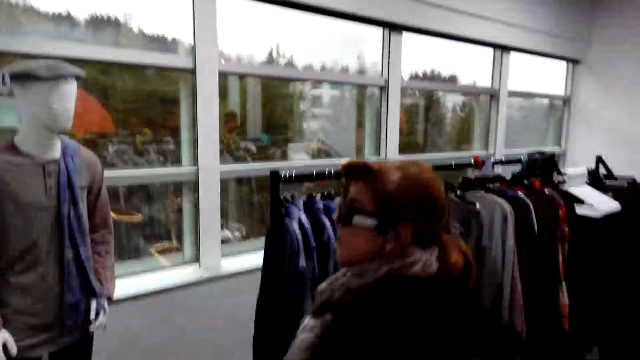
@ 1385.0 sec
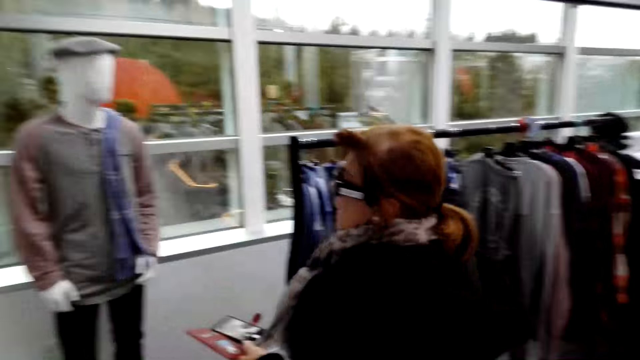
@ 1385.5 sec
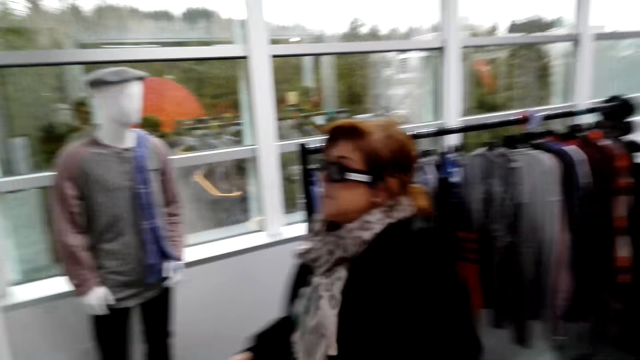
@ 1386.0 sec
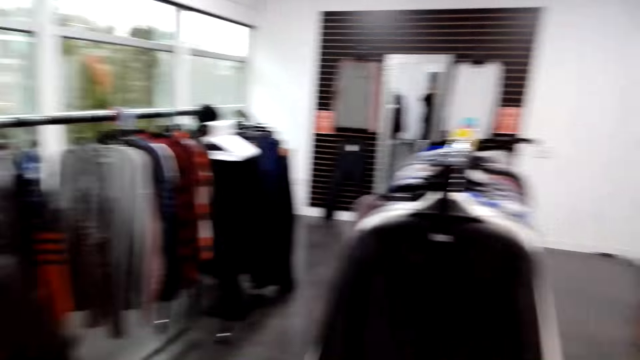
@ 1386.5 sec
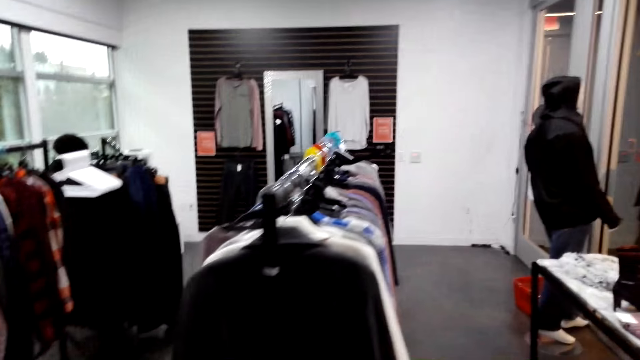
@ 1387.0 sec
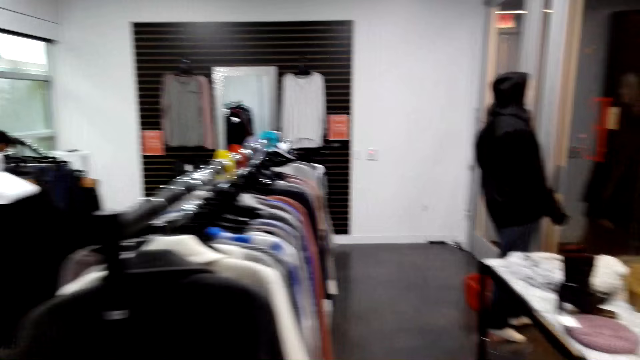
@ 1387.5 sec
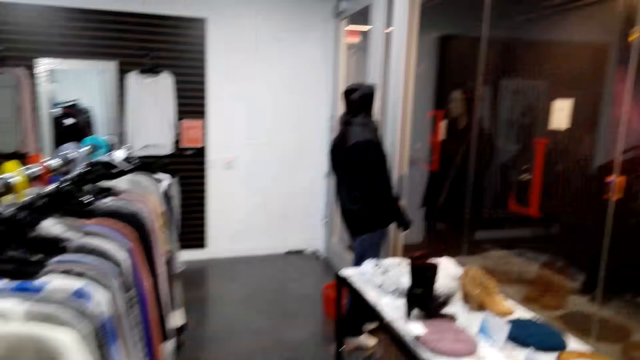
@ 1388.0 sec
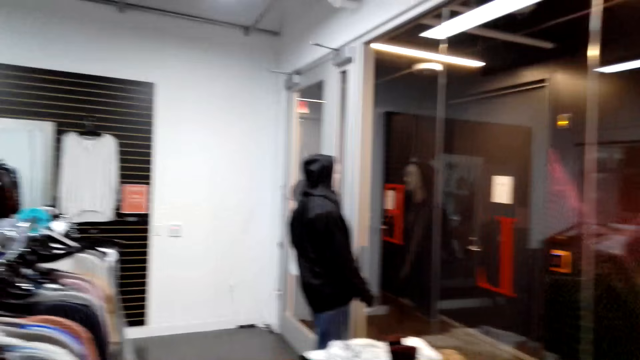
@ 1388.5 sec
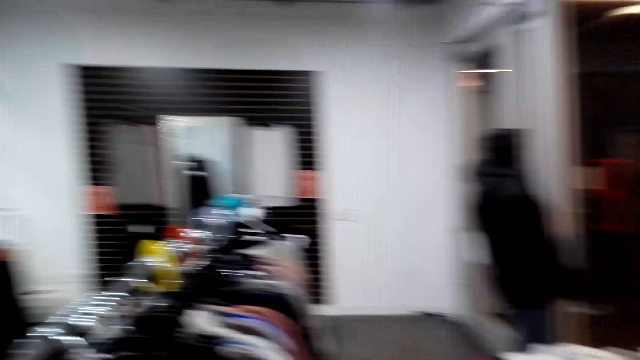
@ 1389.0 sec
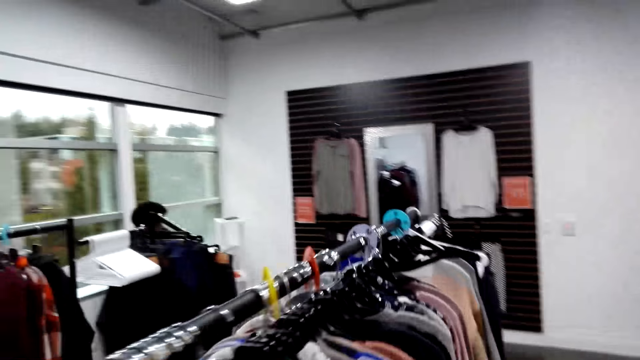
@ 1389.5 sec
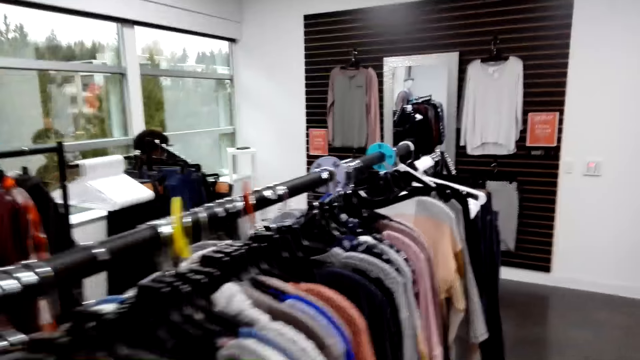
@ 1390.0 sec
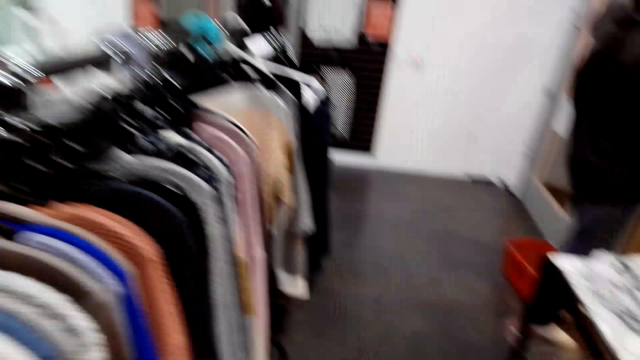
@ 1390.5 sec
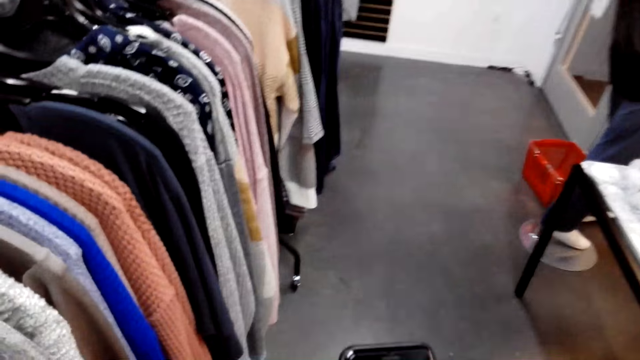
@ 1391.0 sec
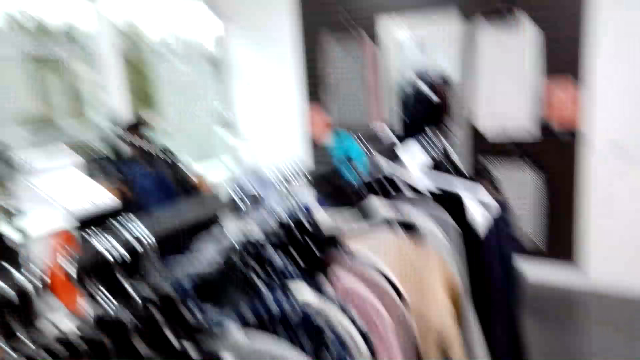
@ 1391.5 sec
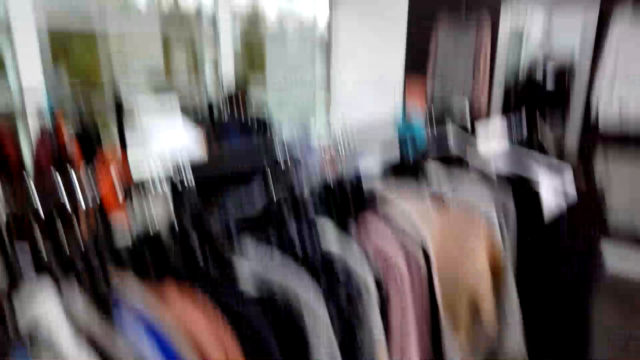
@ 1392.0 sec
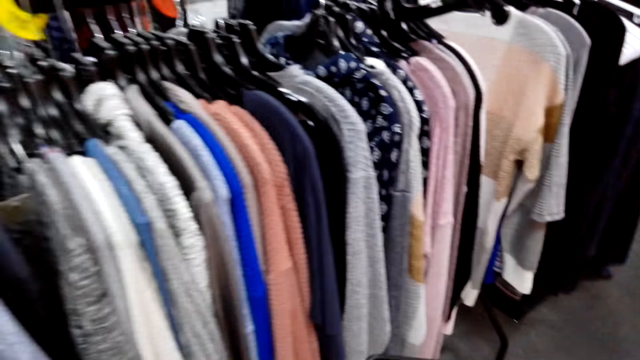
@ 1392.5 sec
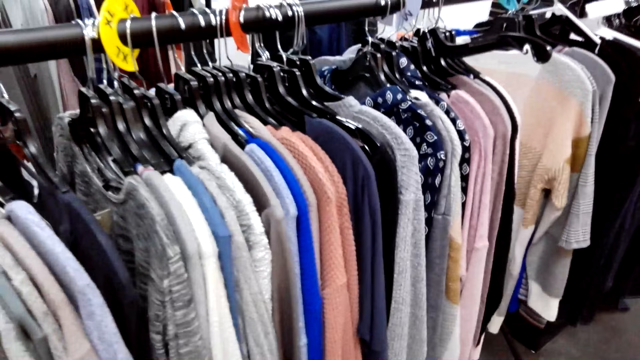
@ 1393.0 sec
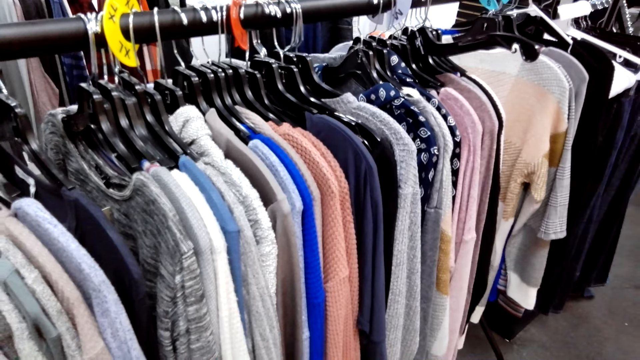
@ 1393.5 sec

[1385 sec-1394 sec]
The camera wearer looks around. A woman walks around. The woman looks around. The camera wearer walks around the boutique.

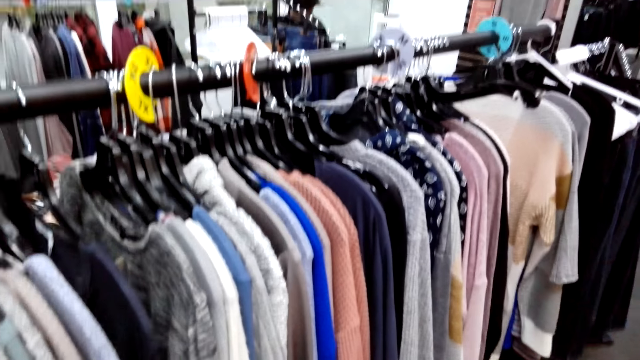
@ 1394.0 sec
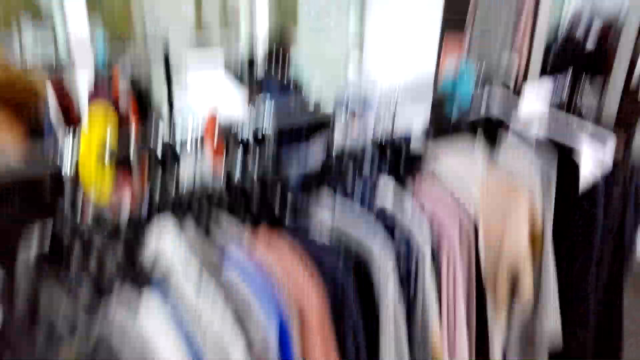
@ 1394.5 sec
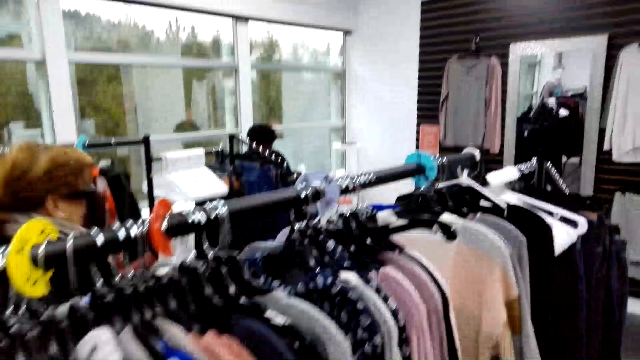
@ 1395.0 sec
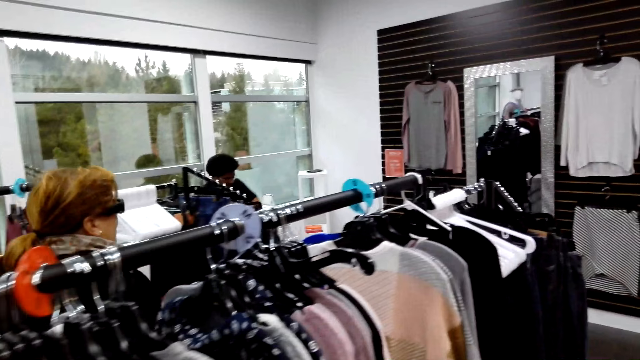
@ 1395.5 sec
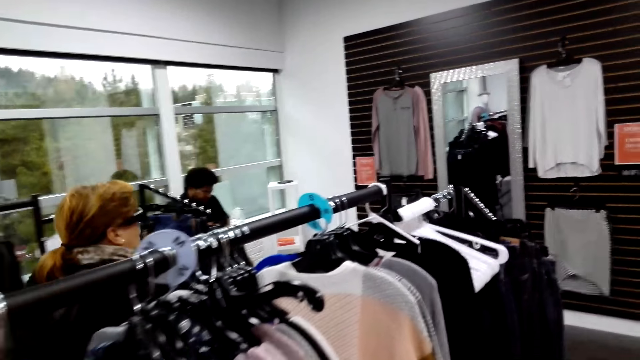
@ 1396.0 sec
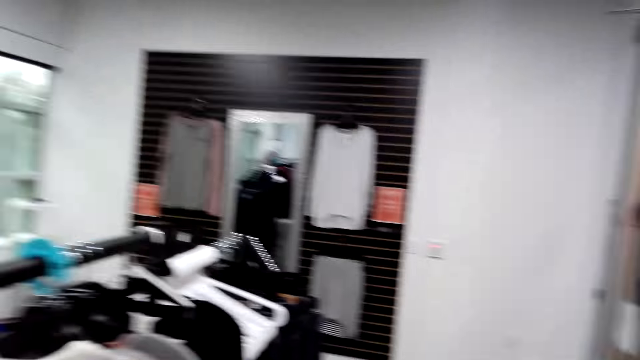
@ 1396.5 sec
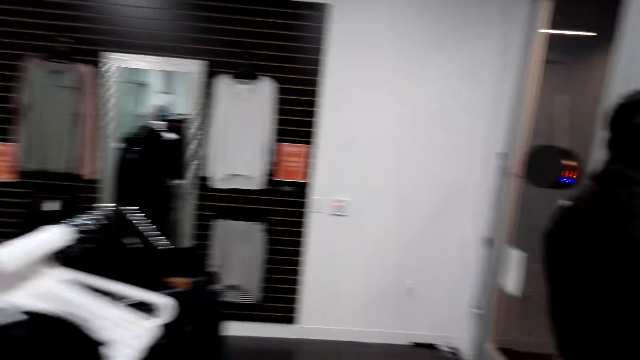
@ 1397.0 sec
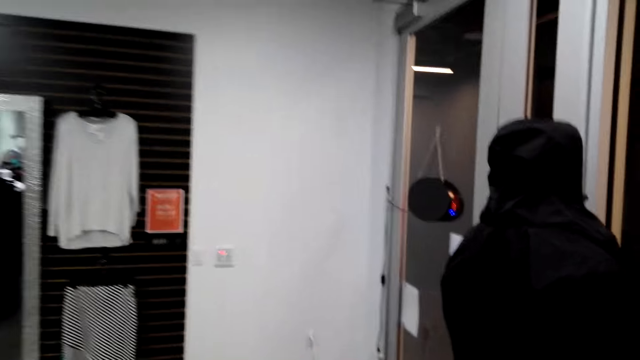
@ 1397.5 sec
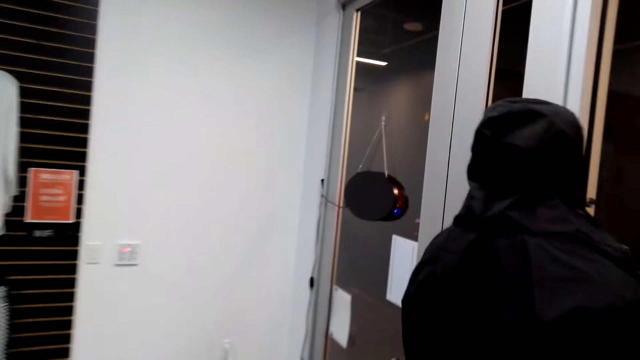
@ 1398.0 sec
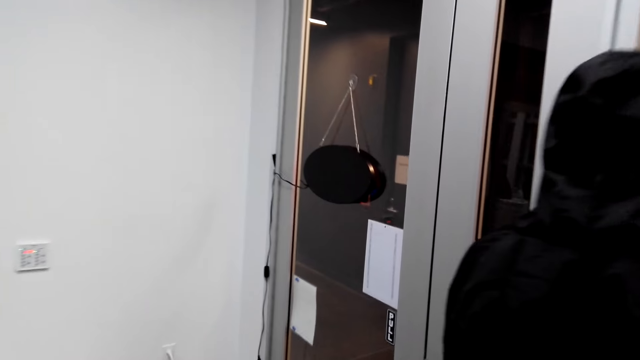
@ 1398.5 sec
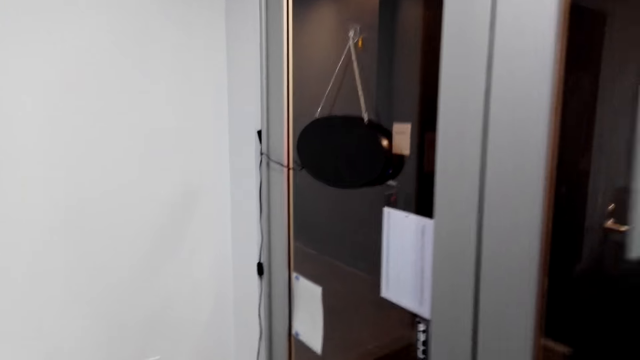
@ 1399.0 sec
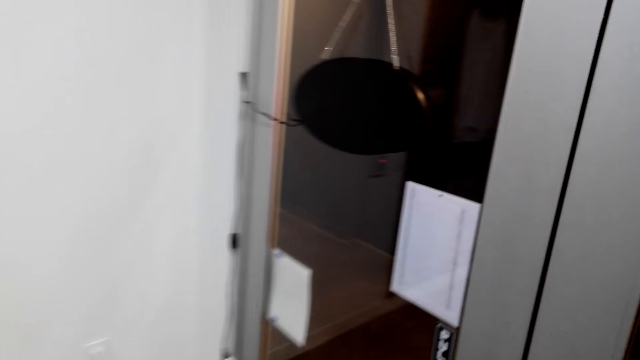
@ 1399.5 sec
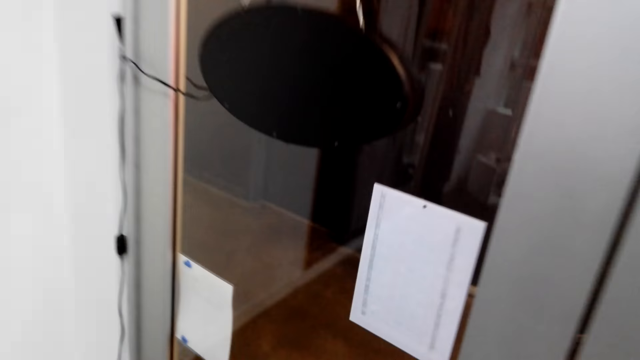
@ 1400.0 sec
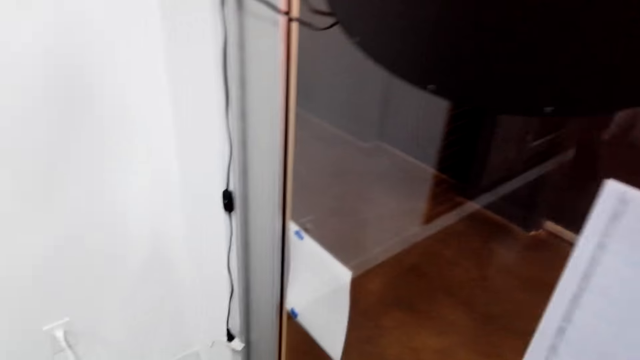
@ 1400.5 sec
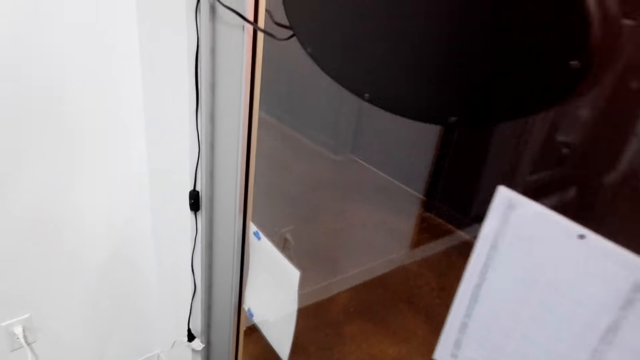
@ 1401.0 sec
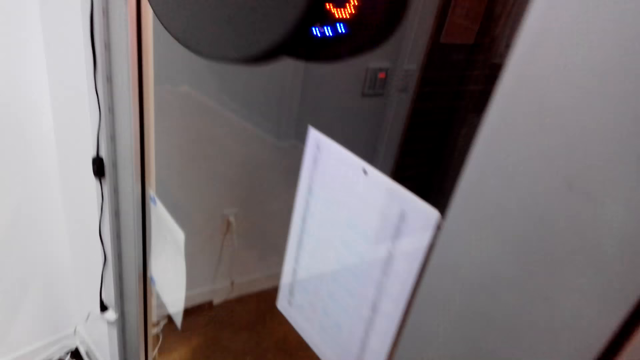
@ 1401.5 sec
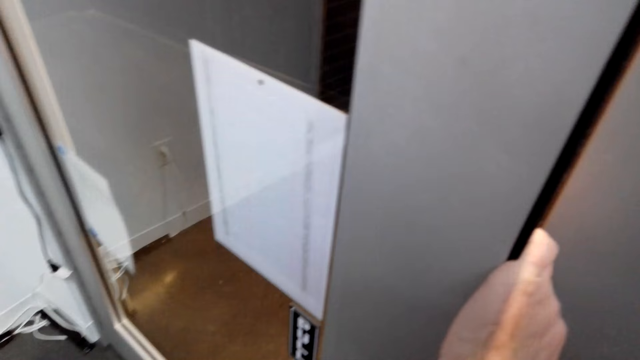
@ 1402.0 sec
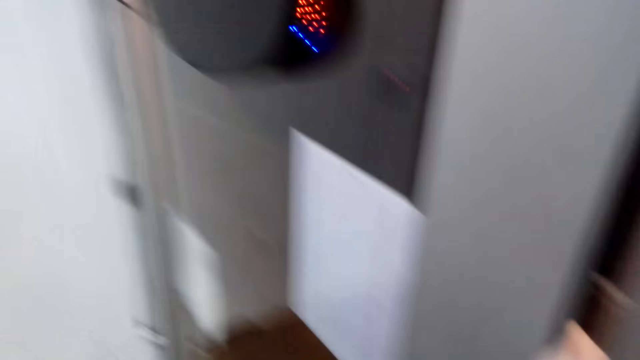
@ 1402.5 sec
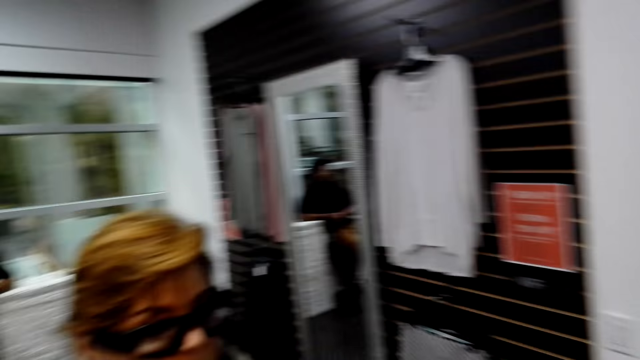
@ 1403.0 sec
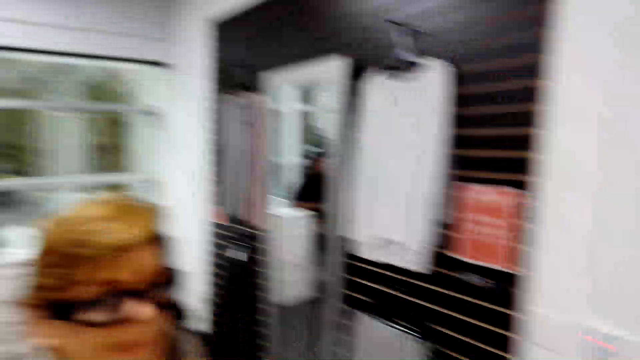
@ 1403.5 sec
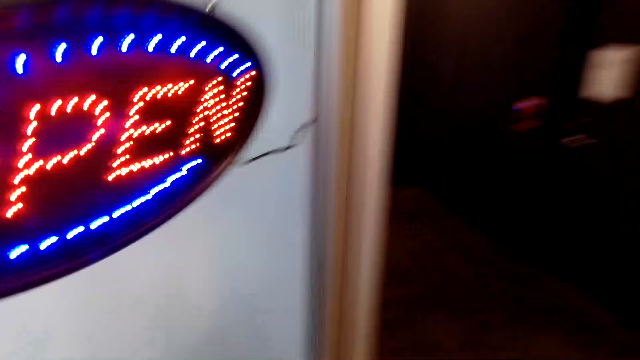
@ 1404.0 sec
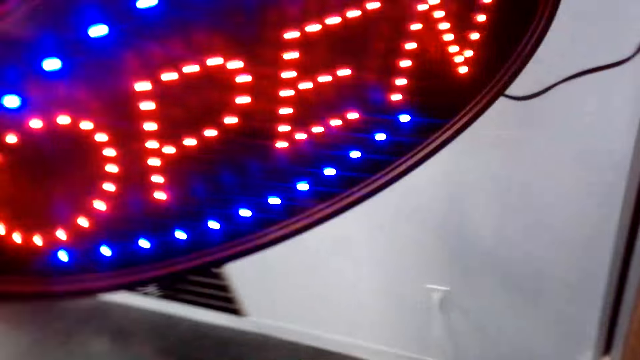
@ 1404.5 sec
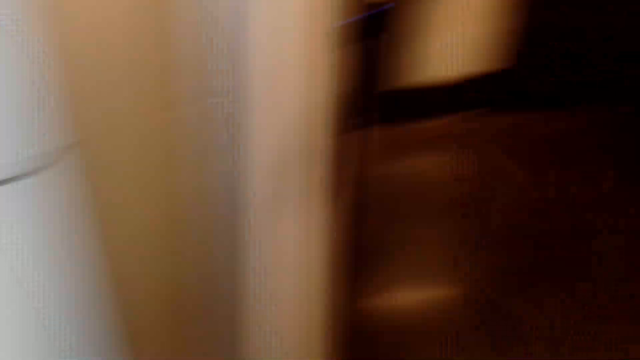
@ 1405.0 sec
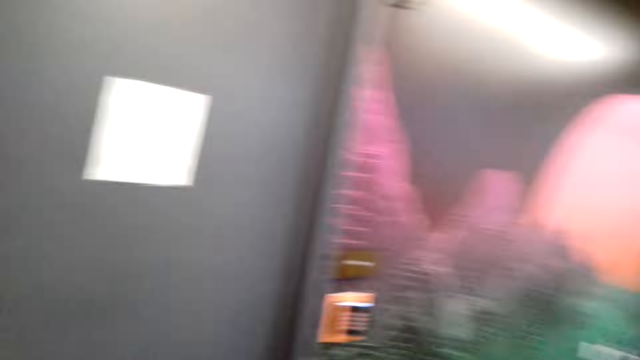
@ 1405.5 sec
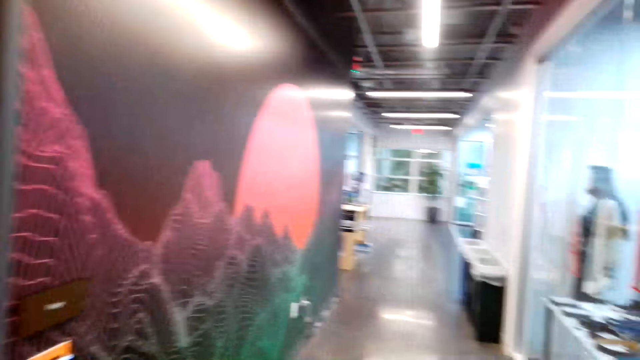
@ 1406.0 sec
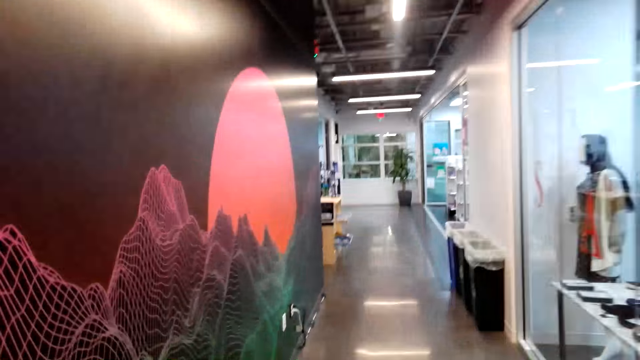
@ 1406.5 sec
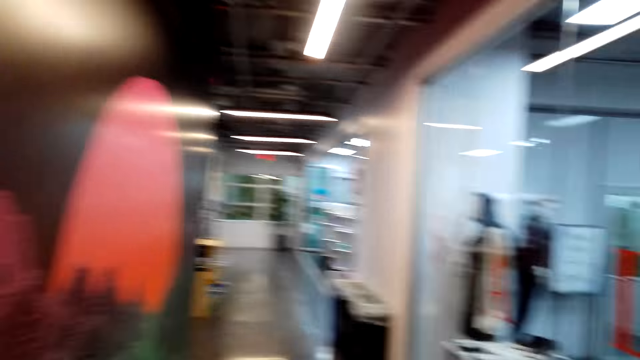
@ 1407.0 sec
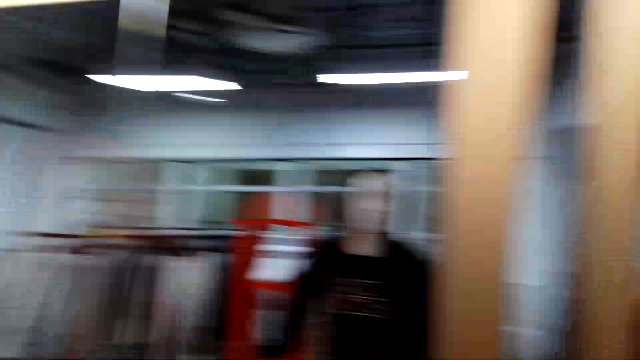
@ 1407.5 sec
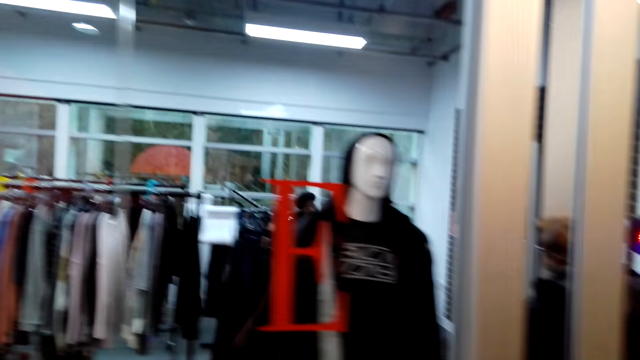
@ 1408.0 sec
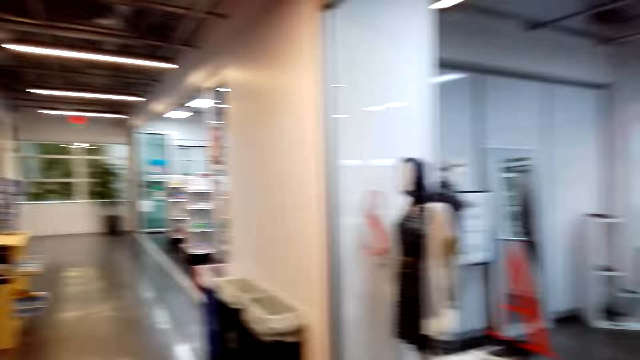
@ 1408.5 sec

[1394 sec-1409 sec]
The camera wearer looks at the clothes. A woman walks around. The camera wearer walks around. They open a door. They look around. They walk around.
